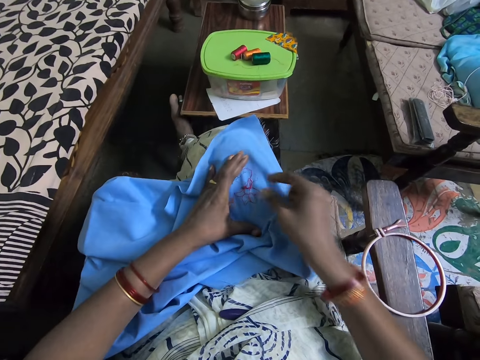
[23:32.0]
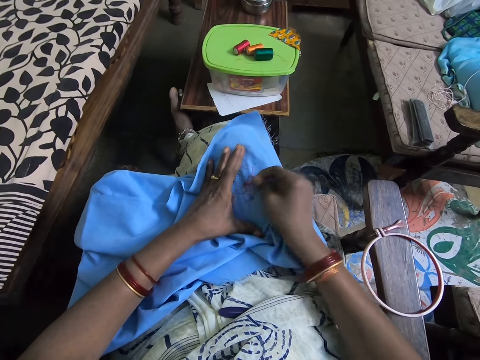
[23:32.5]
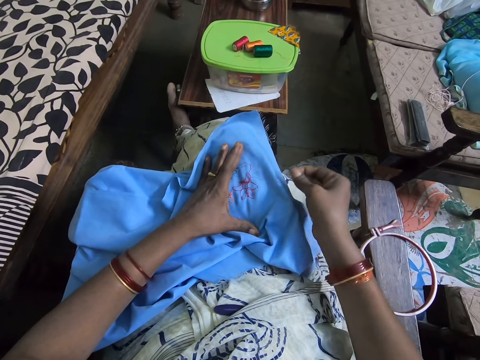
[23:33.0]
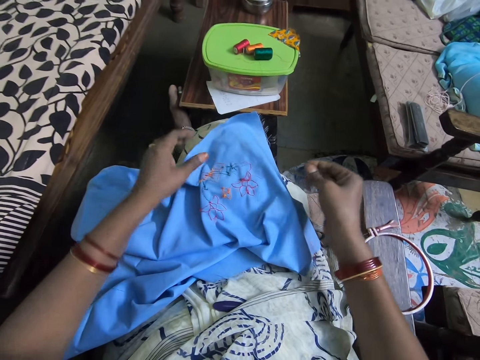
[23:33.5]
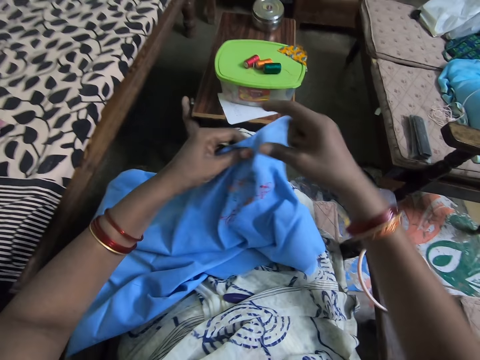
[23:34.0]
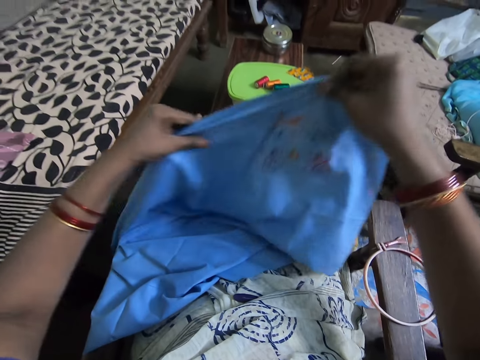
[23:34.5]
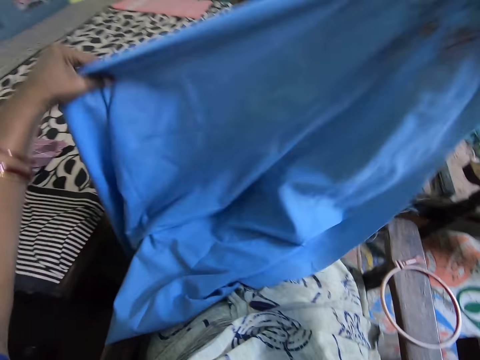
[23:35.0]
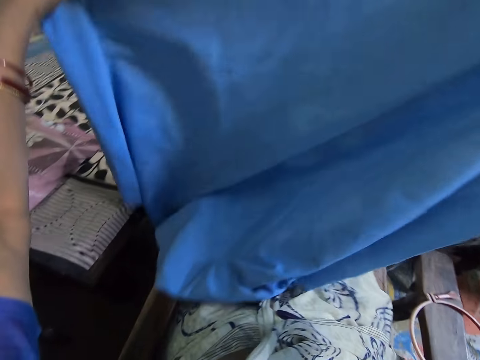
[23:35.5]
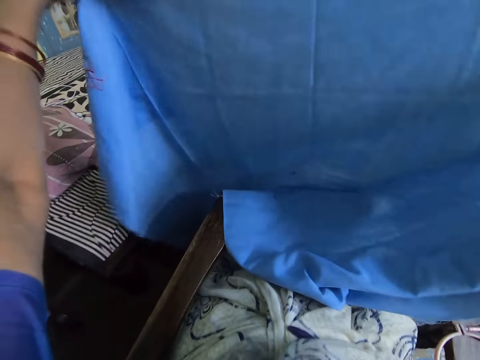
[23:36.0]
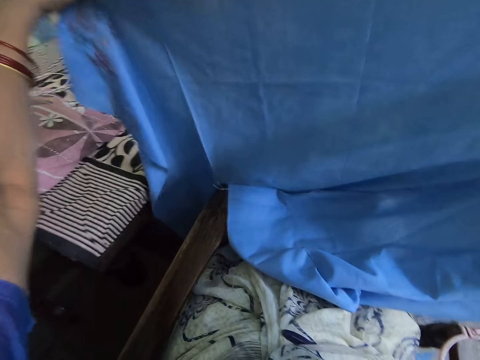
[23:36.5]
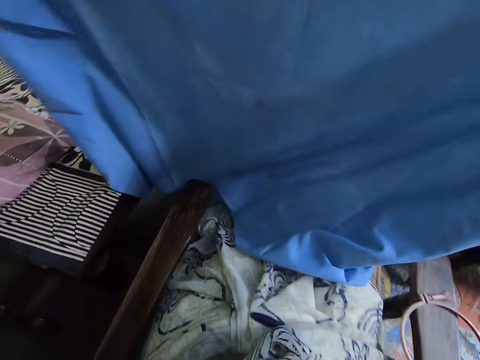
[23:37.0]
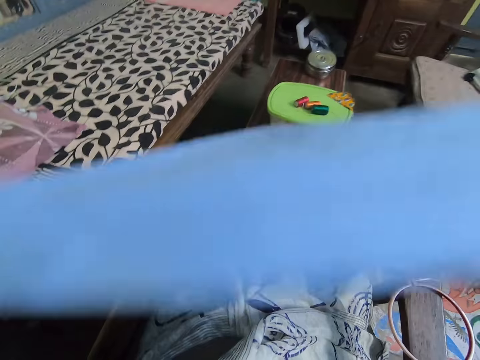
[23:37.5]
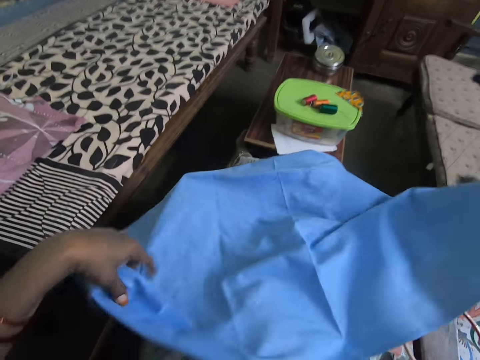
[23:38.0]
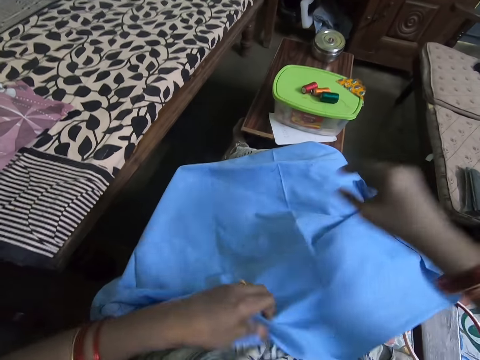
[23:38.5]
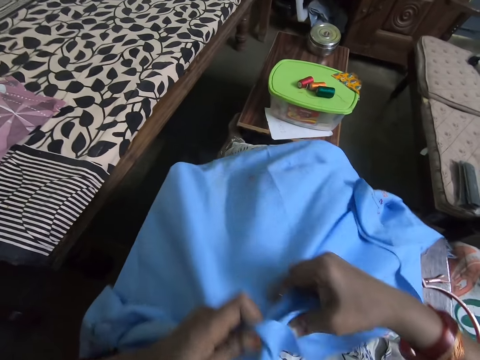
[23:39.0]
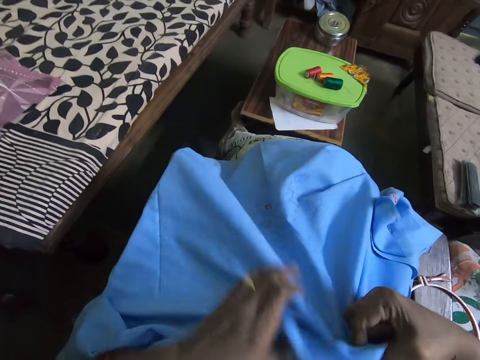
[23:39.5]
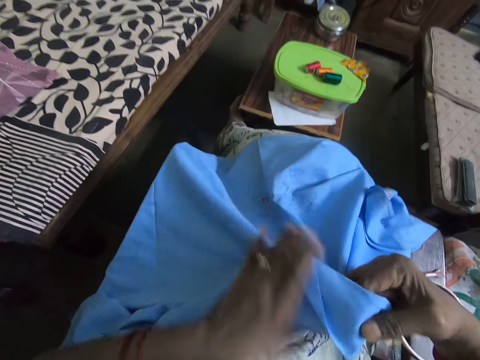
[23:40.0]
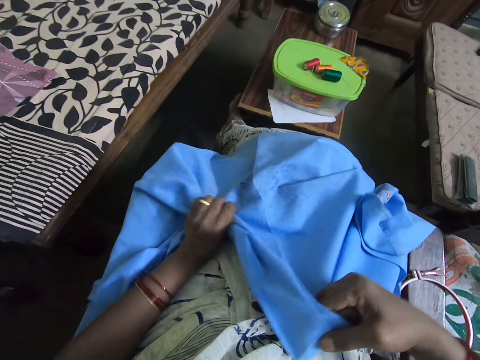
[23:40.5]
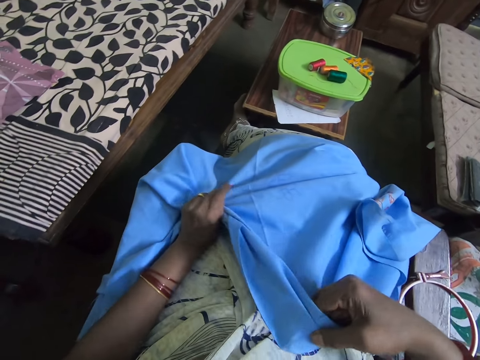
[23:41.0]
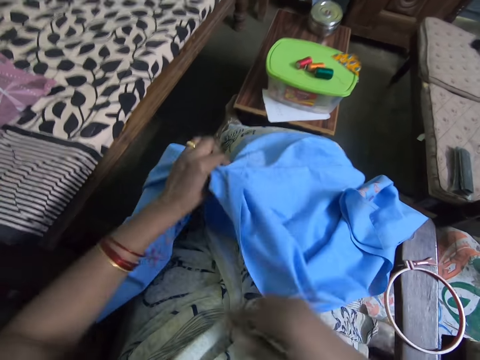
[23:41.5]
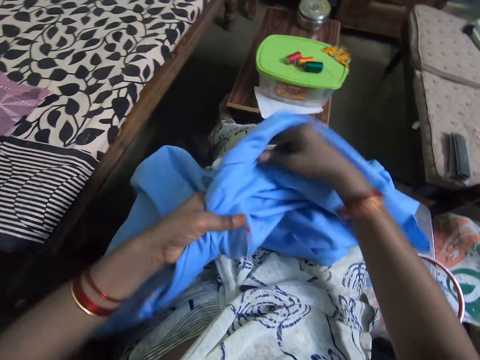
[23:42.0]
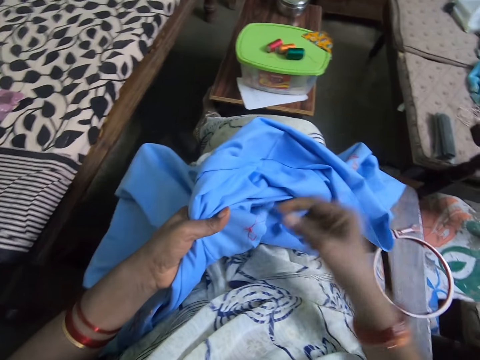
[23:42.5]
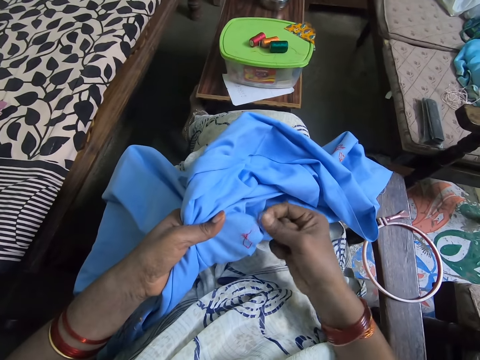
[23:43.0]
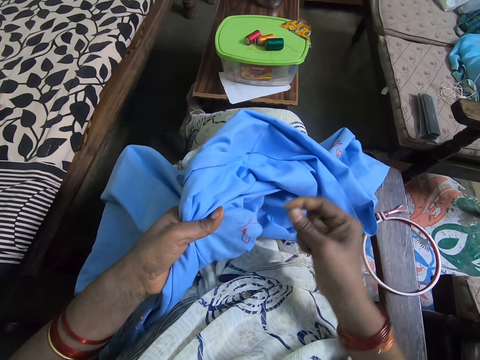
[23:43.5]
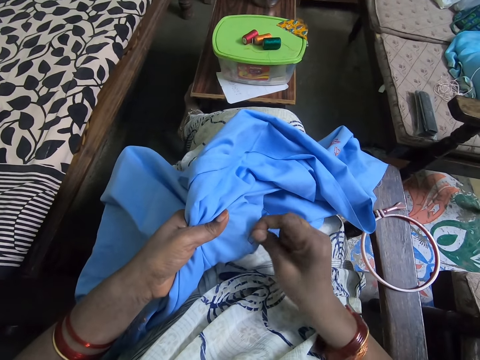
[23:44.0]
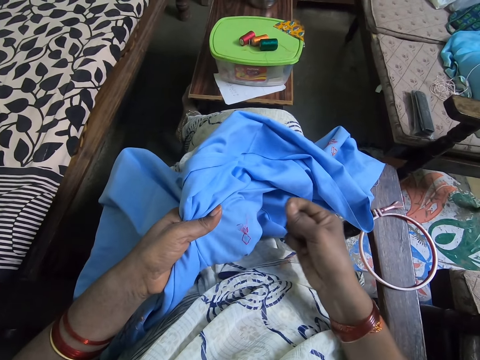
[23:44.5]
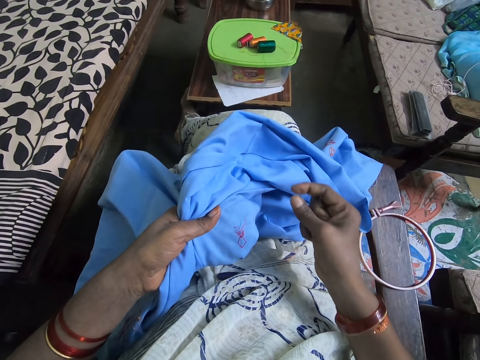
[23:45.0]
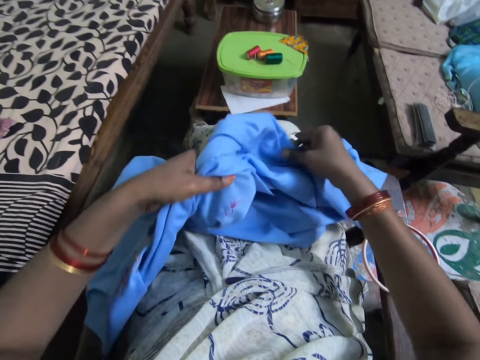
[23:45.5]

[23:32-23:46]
The camera wearer touches a fabric. They pull a yarn. They hold the fabric. They adjust the fabric. They drop the fabric. They touch the fabric. They fold the fabric. They turn the fabric. They pull the yarn.

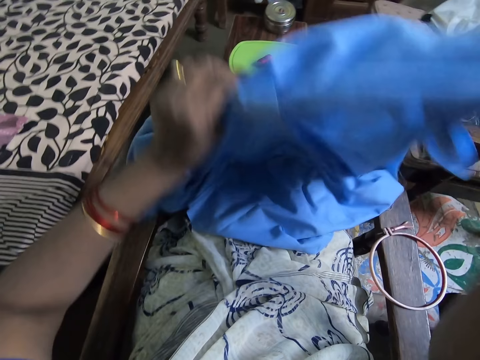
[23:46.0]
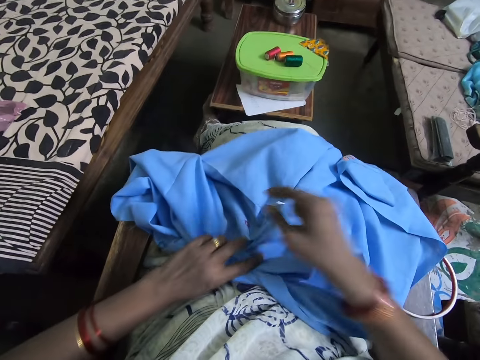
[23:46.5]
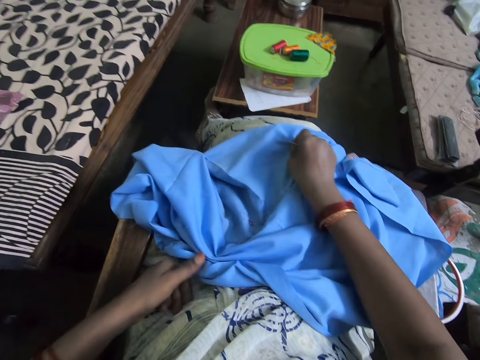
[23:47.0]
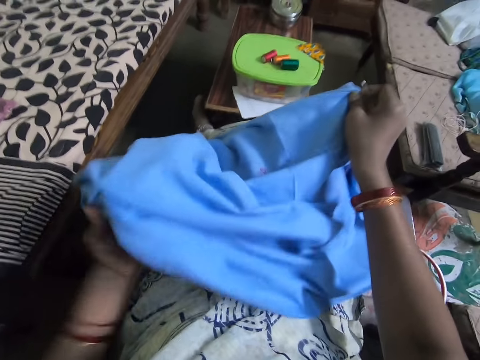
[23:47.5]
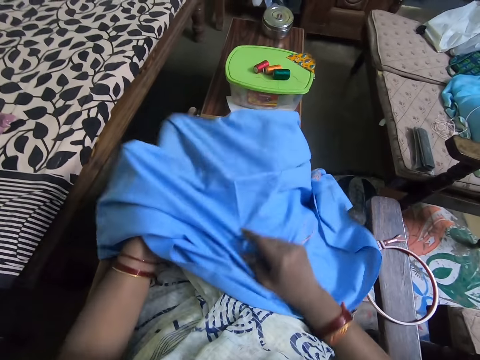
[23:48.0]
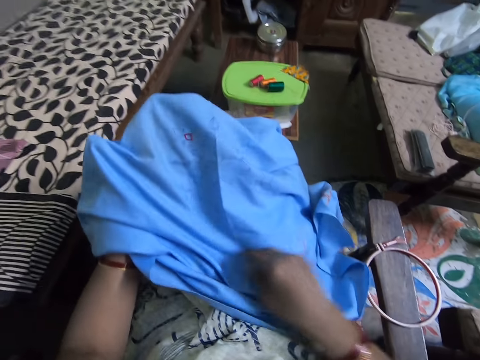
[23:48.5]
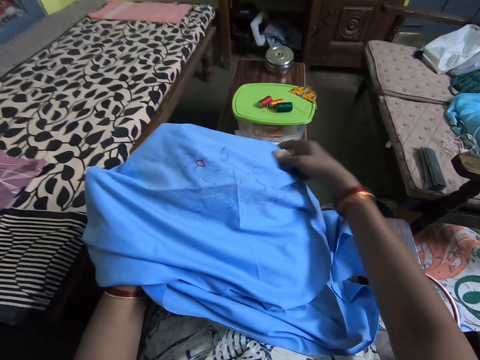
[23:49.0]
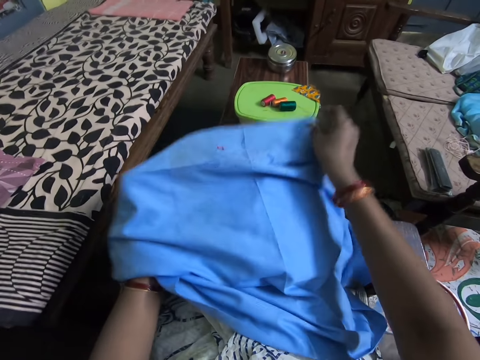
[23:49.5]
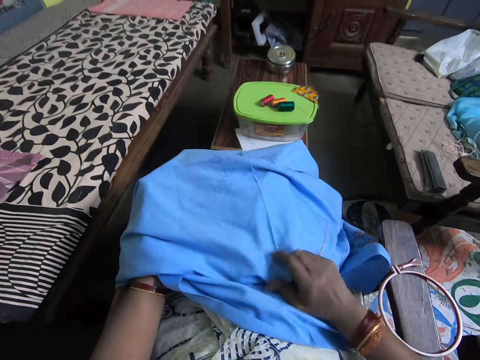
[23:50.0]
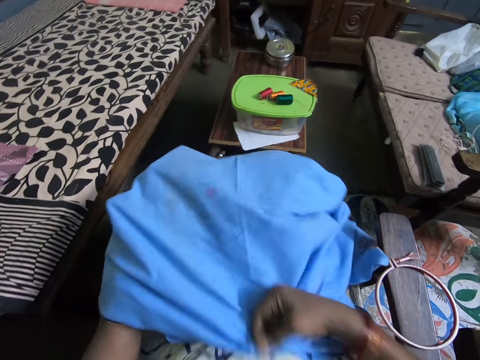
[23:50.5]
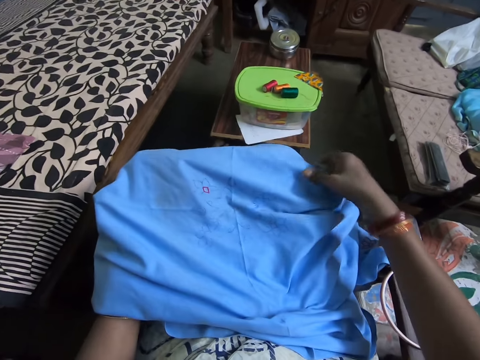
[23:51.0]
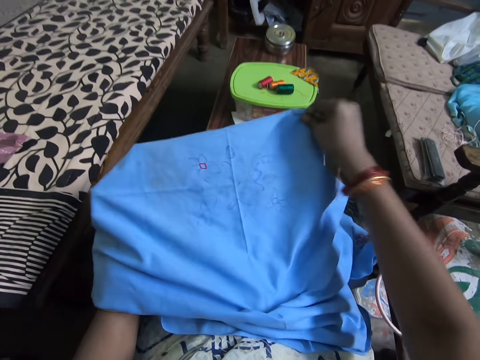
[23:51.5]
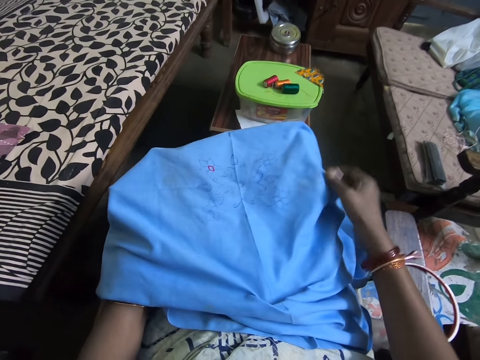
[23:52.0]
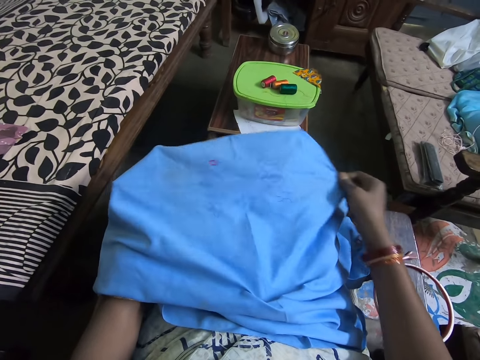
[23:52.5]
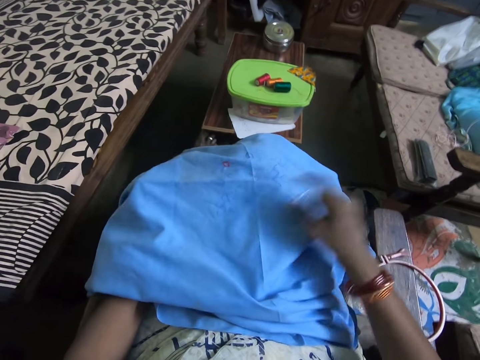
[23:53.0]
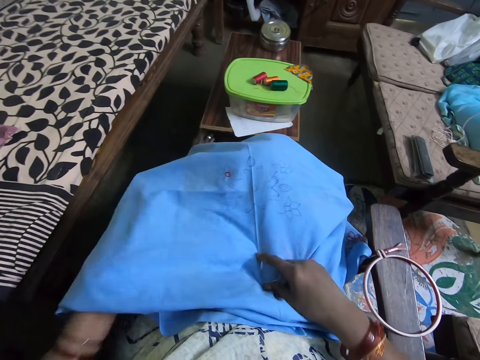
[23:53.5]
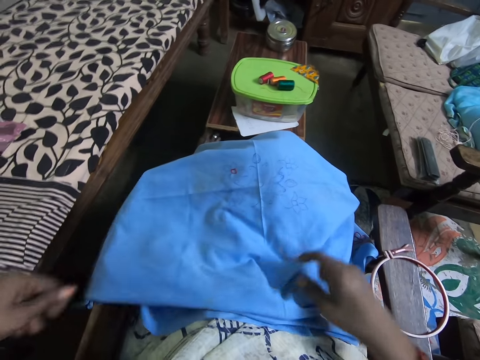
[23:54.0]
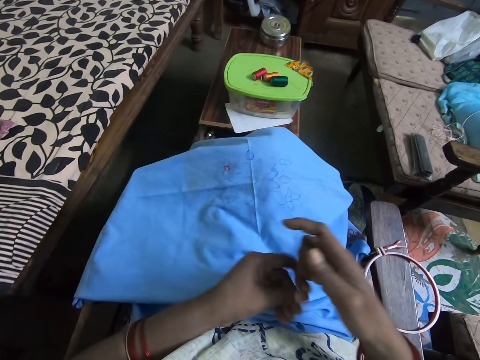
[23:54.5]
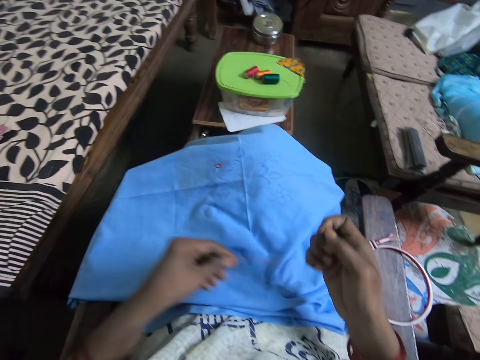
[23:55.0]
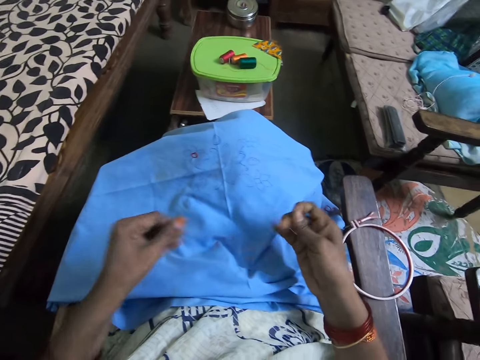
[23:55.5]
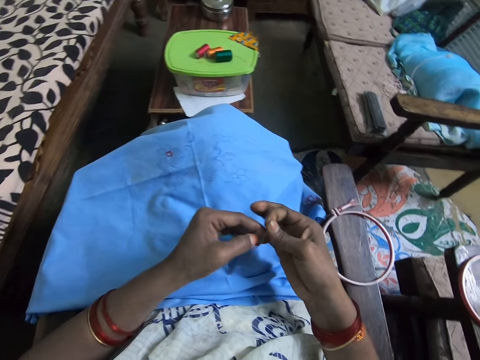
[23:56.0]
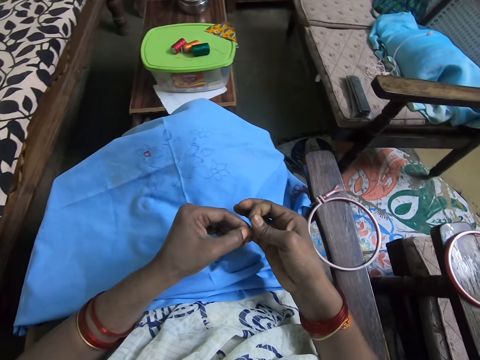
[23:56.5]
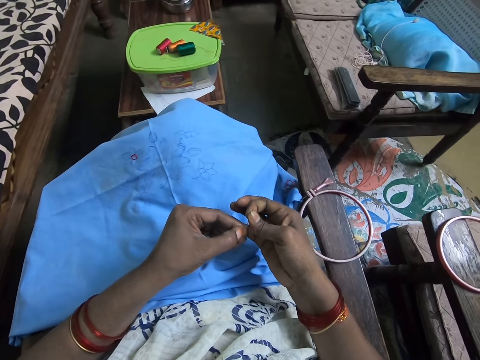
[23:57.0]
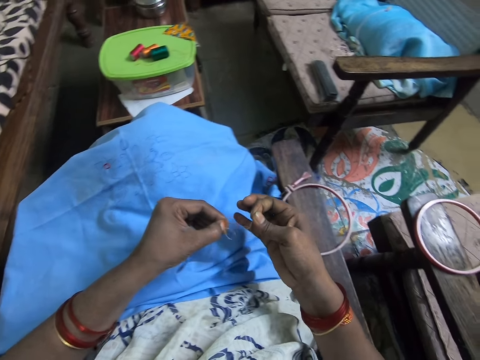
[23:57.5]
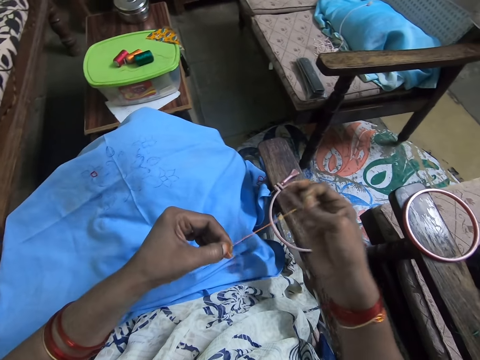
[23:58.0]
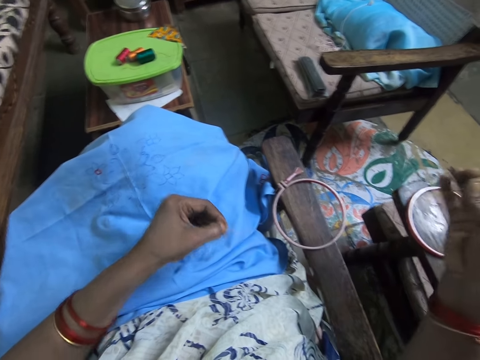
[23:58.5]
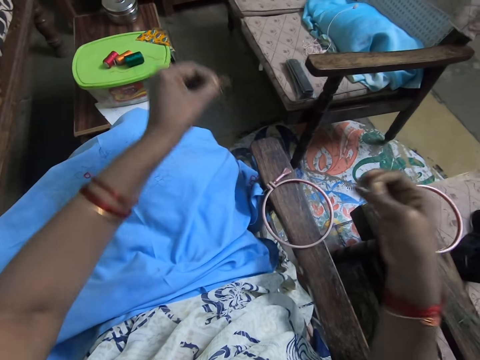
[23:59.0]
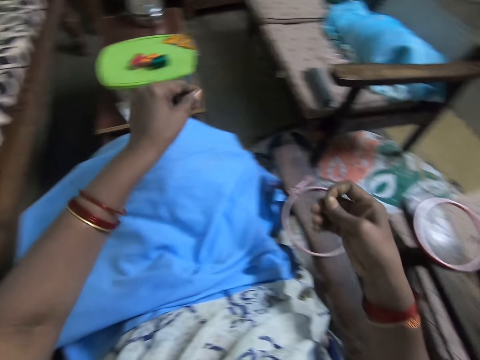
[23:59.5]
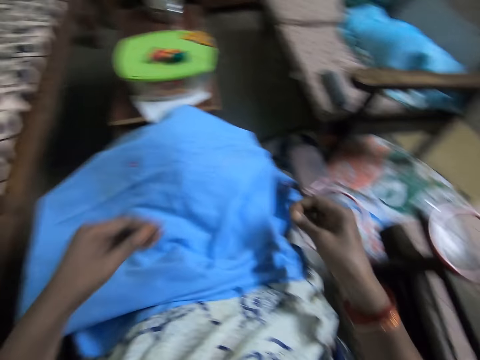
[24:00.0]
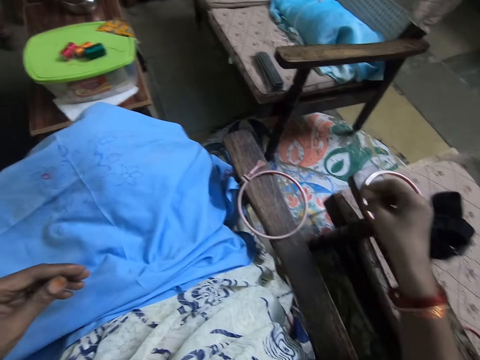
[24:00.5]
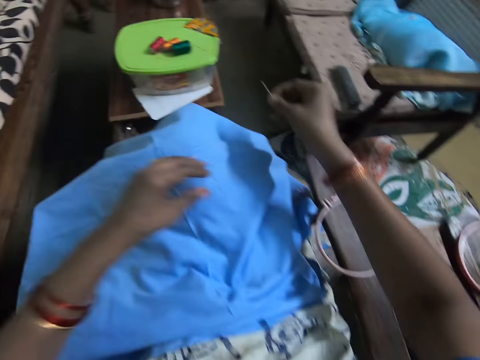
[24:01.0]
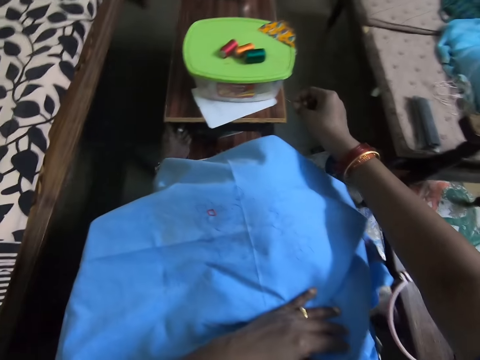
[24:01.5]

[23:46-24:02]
The camera wearer holds a fabric. They drop the fabric. They touch the fabric. They adjust the fabric. They hold a yarn. They throw the yarn. They move their hands.
